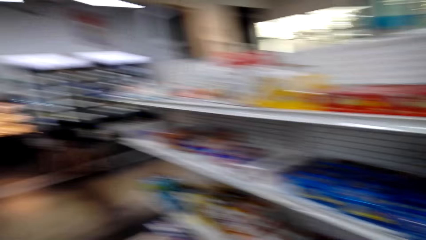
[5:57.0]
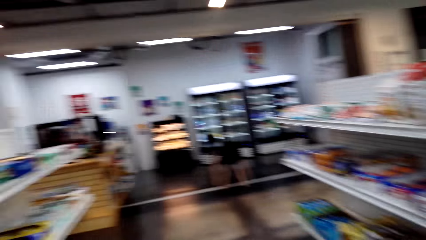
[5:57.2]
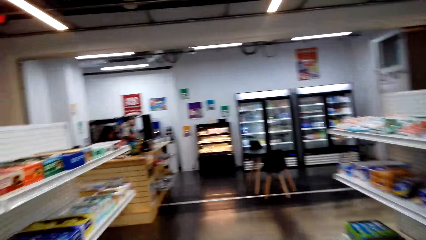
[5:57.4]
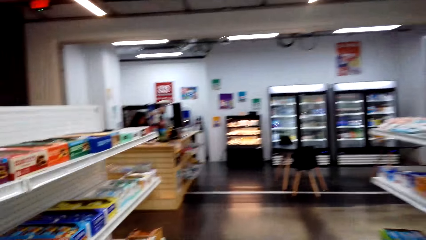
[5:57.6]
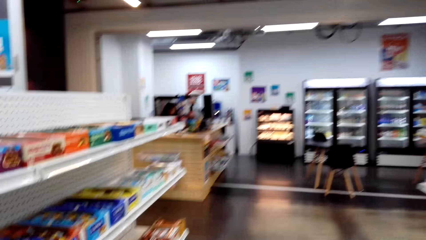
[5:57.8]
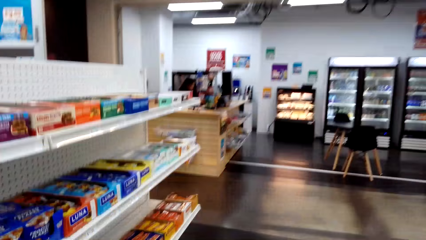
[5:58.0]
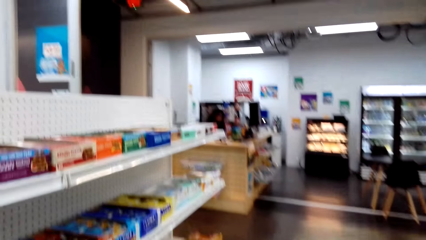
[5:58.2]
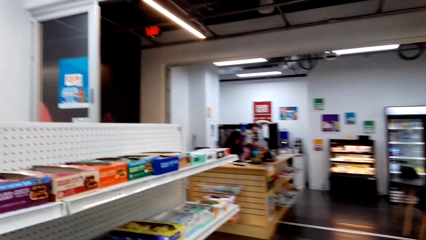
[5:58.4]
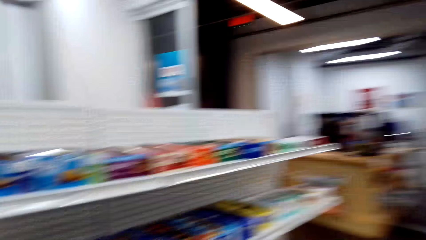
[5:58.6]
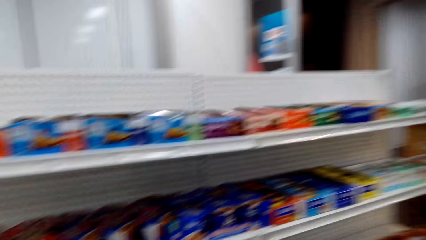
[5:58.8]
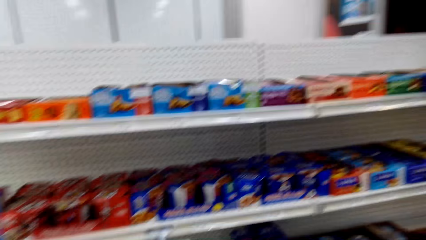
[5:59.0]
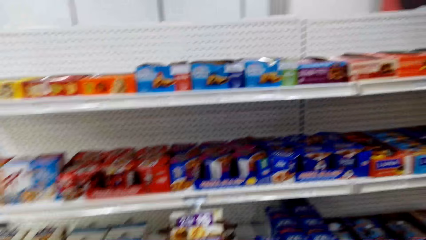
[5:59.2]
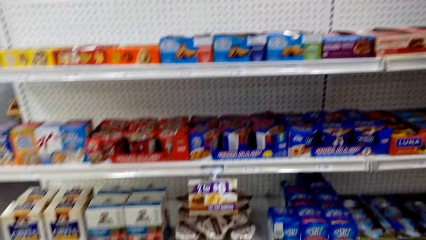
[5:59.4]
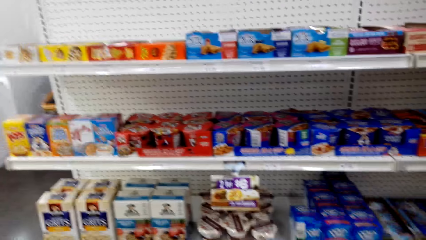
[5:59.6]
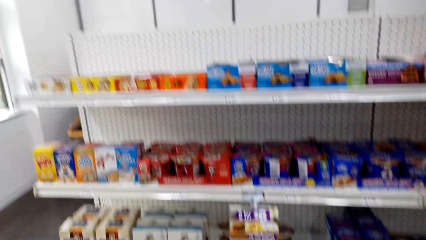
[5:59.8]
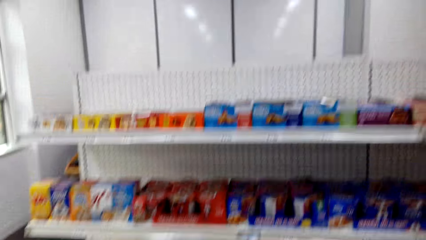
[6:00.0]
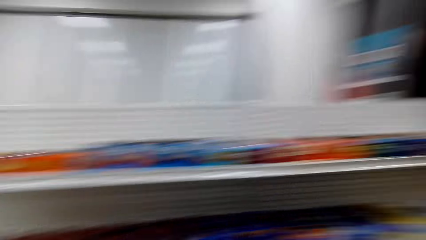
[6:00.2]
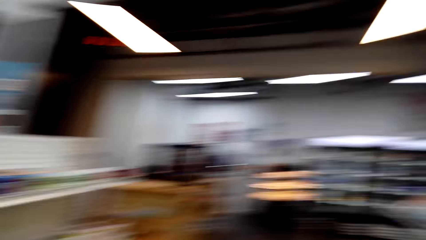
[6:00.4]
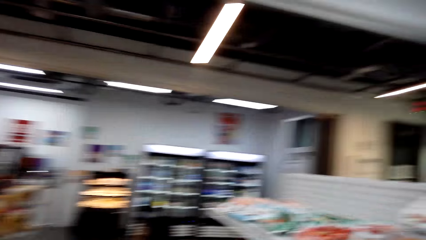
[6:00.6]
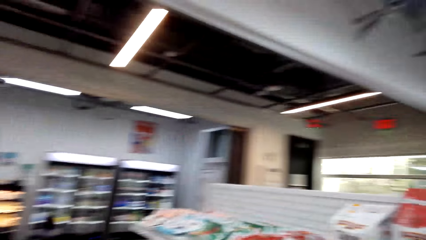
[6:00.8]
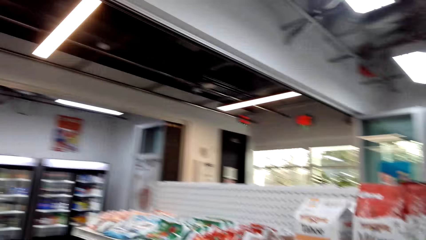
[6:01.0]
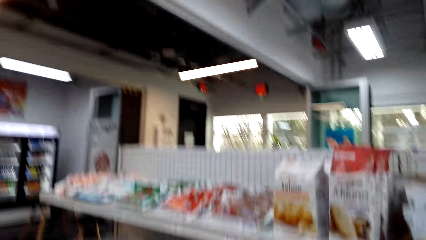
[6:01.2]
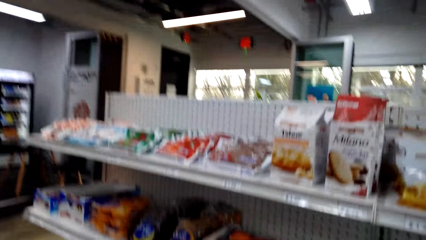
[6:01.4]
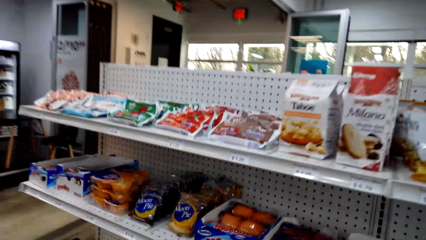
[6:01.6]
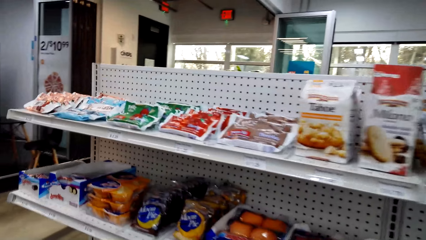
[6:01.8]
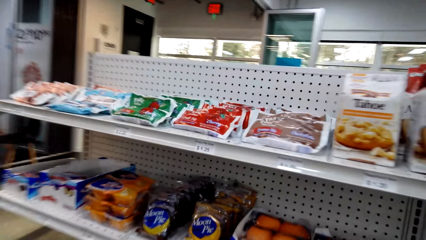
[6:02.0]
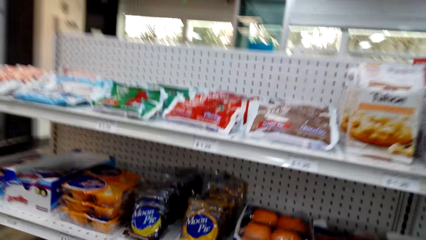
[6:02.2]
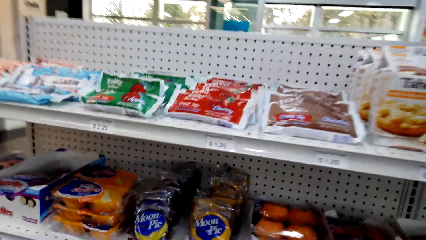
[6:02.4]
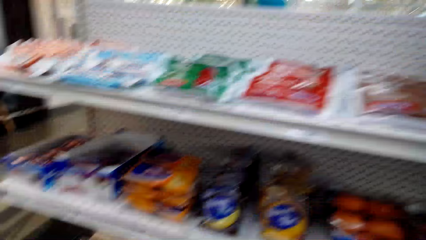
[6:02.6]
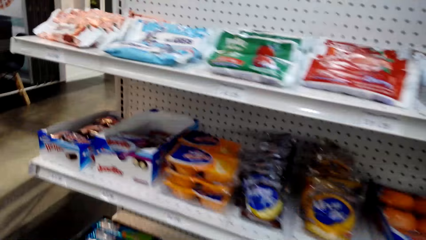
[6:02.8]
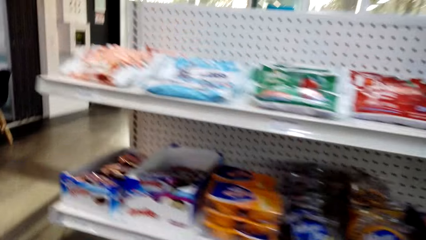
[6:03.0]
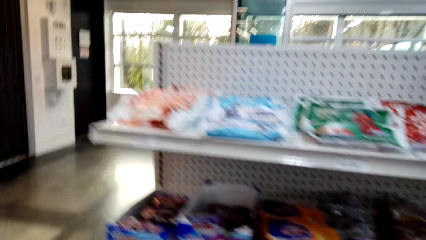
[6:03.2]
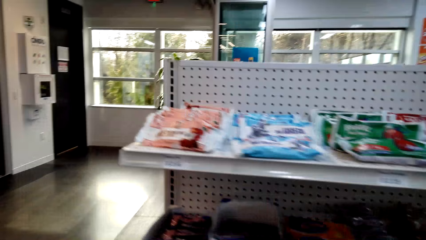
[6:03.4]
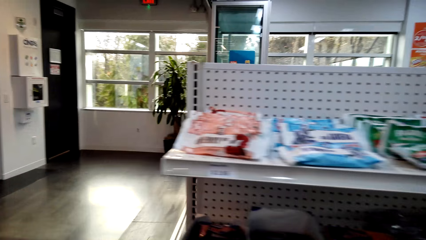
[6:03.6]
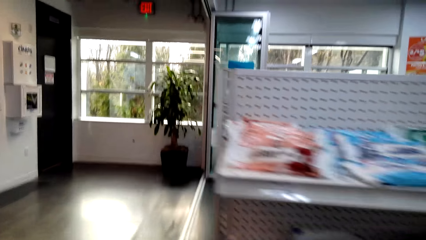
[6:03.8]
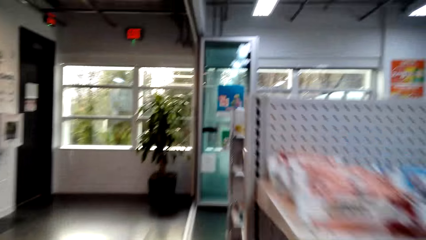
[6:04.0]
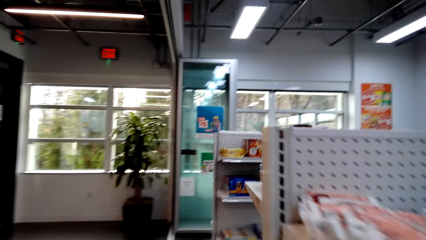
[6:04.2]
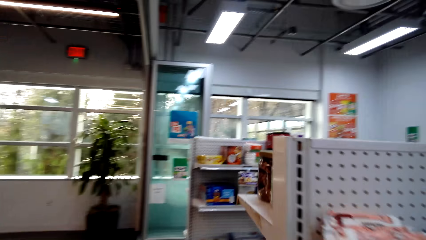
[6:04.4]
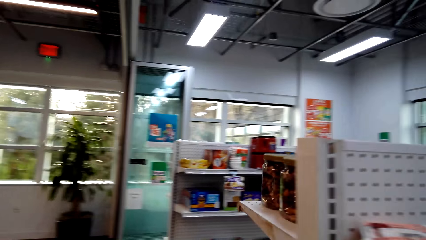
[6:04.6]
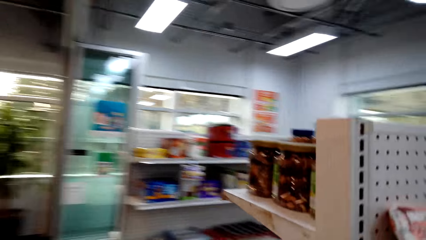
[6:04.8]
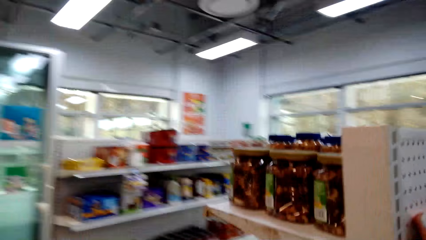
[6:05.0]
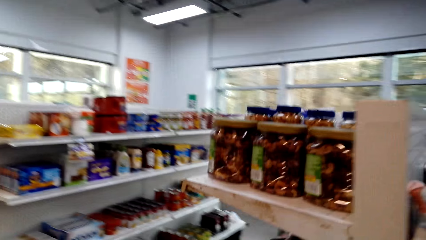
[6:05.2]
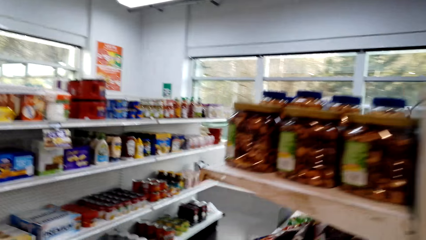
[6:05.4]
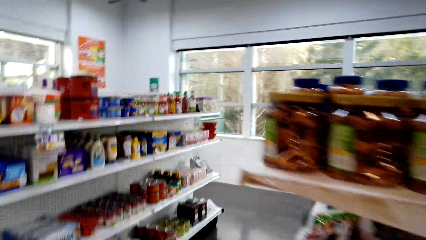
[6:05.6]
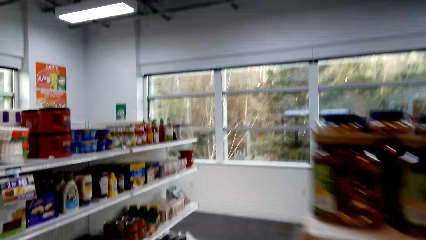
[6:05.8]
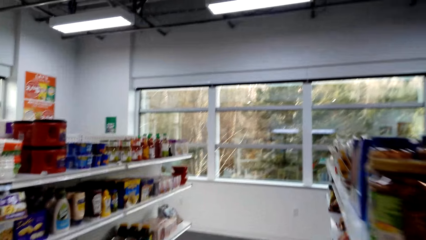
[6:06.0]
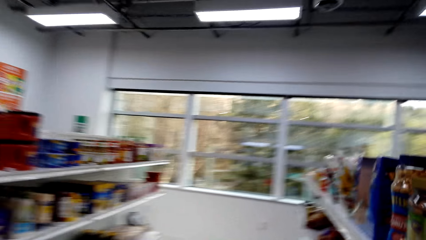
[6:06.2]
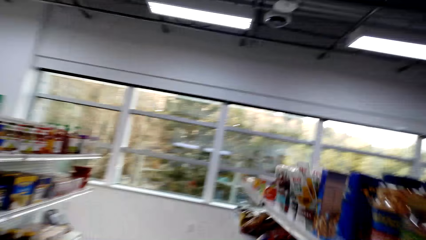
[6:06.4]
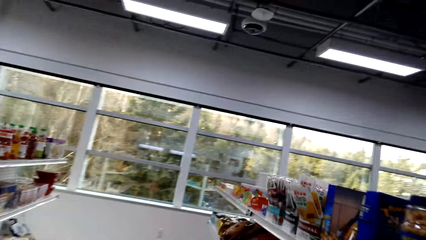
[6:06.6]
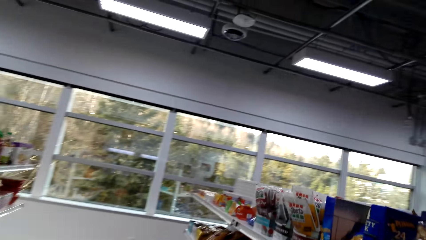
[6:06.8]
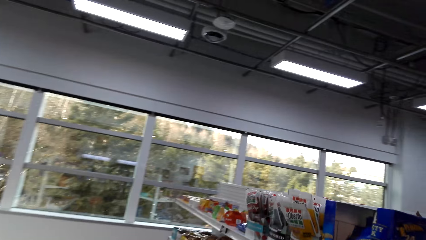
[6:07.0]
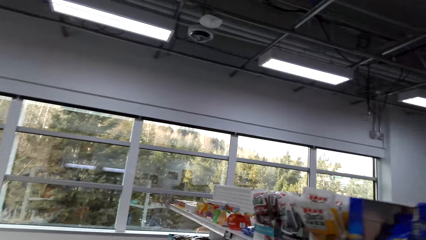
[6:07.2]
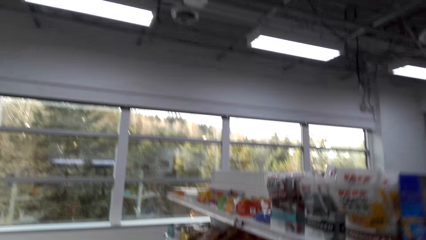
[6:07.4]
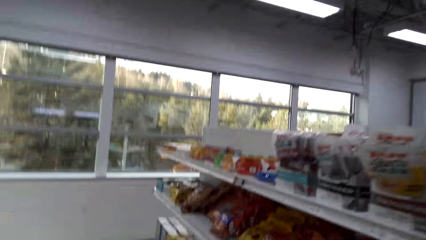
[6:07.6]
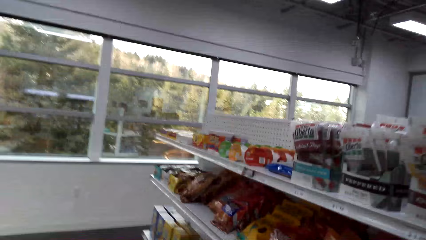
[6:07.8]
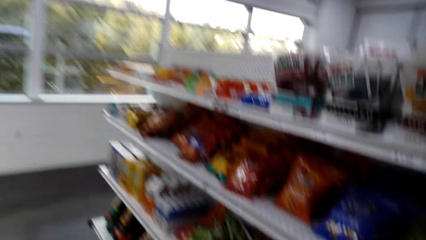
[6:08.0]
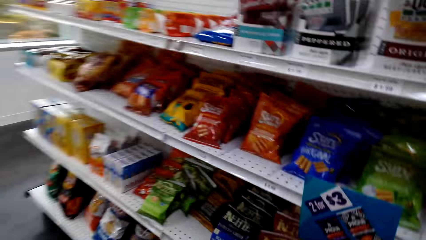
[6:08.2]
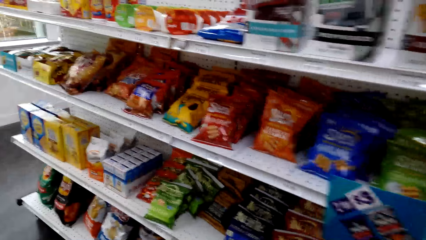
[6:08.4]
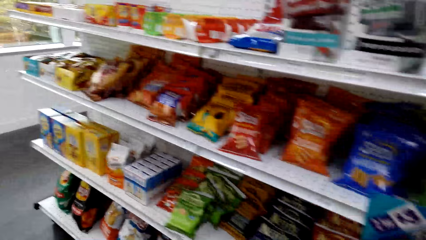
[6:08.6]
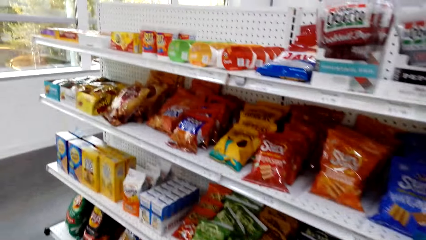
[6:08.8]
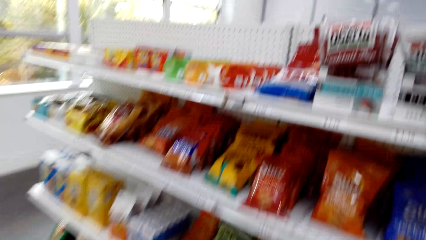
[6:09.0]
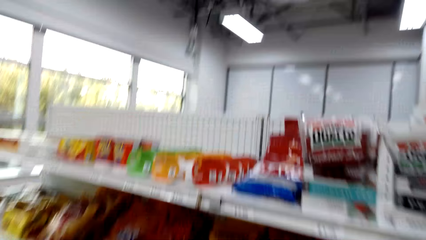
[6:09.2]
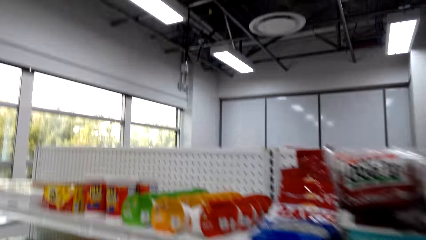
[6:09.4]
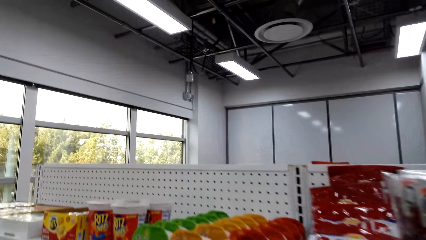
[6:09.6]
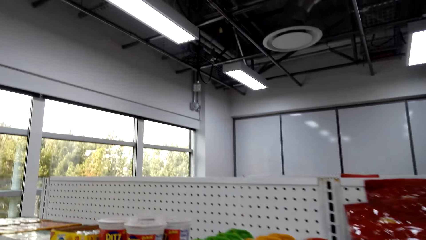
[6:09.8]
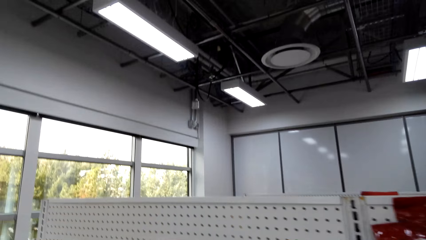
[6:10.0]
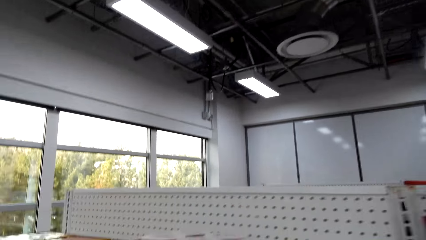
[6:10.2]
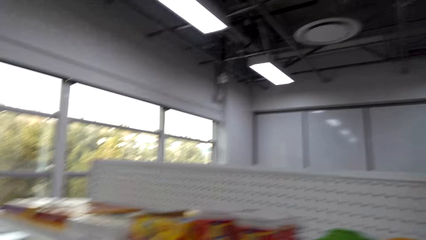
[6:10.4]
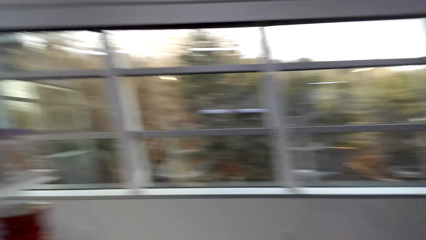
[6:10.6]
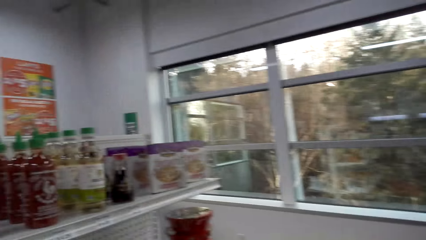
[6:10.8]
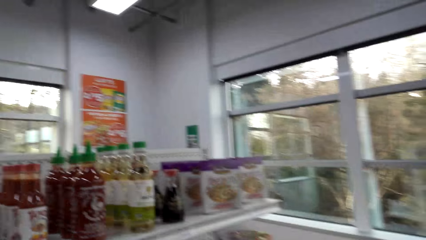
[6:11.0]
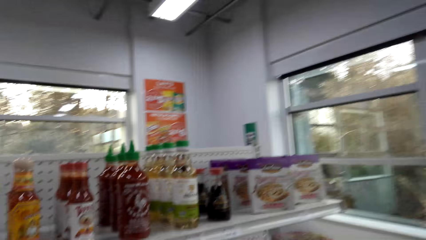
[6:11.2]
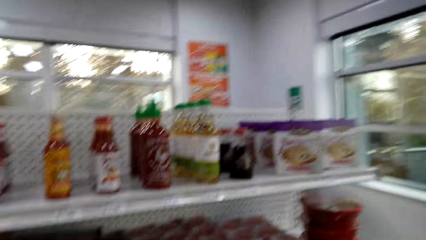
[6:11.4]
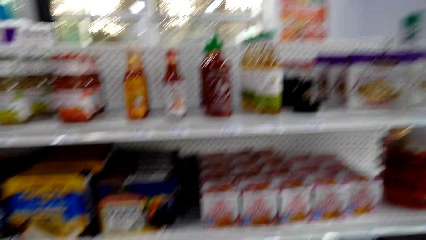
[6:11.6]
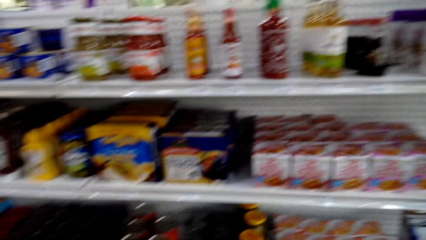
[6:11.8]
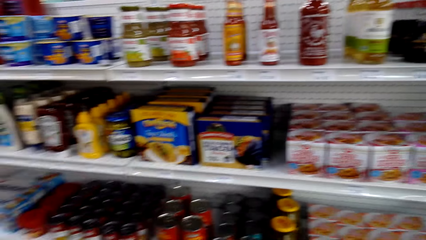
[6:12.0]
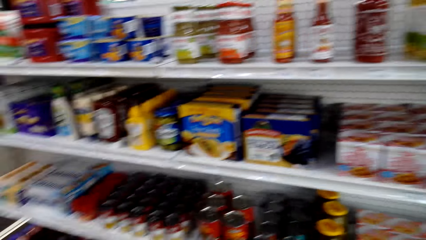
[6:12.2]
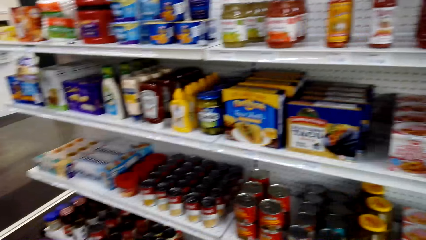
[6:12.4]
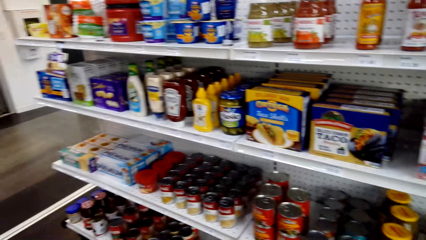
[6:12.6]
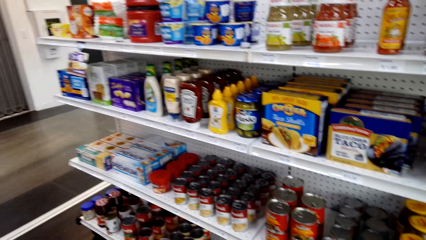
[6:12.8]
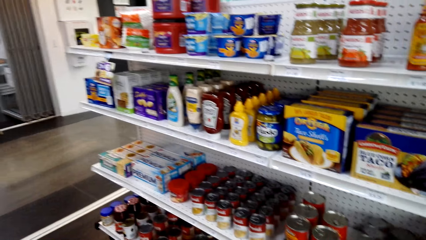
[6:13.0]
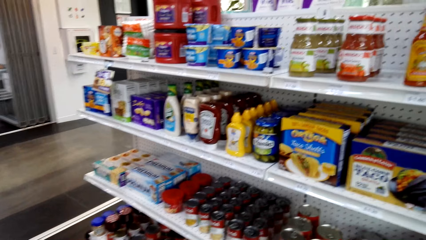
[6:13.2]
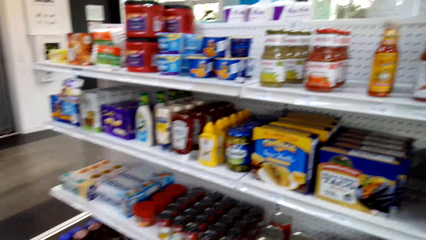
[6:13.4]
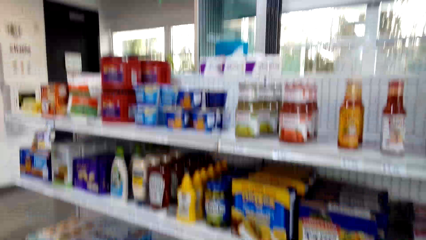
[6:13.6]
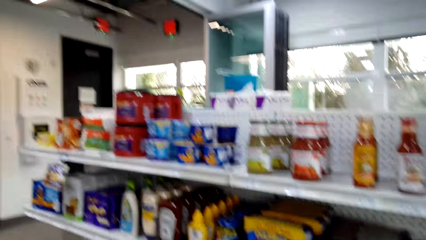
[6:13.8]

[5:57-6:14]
The camera wearer turns around. They walk around the room. They look around. They walk in a supermarket. They look around. They walk in a supermarket.
